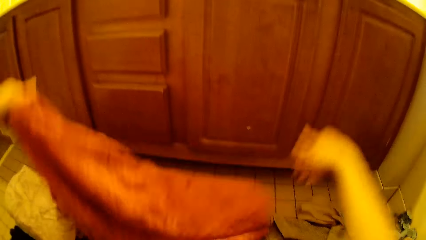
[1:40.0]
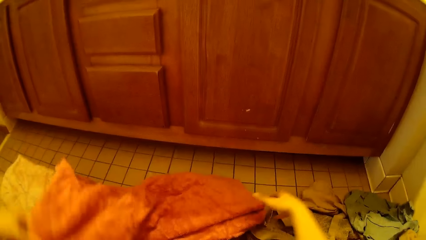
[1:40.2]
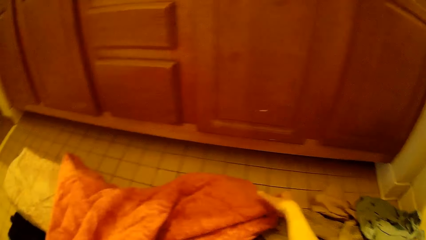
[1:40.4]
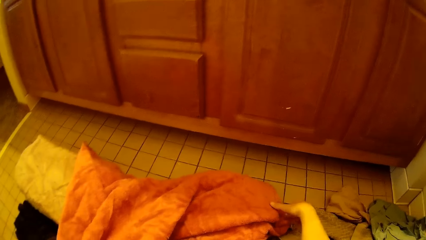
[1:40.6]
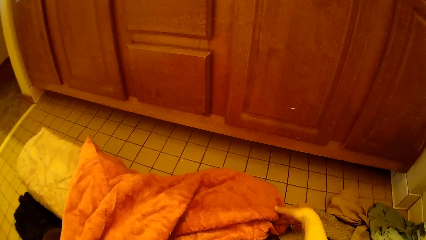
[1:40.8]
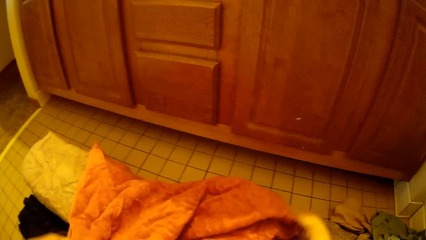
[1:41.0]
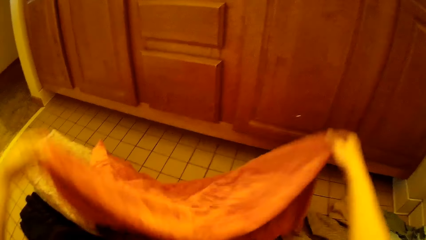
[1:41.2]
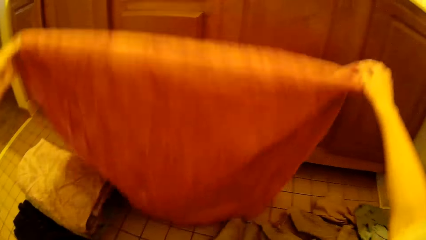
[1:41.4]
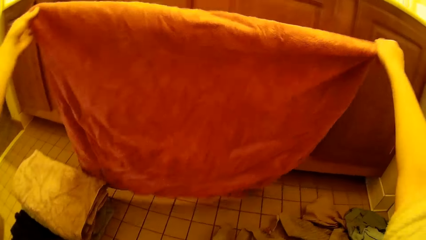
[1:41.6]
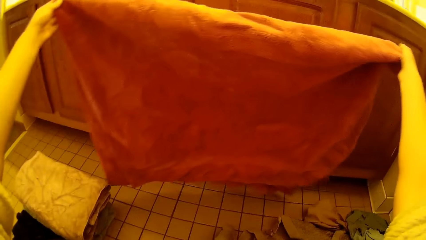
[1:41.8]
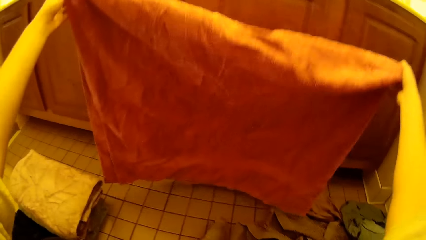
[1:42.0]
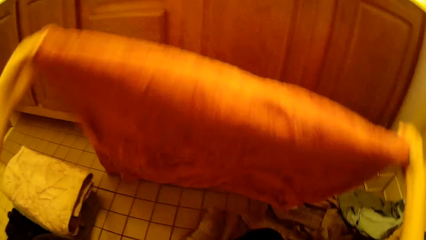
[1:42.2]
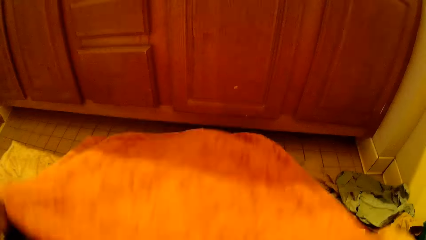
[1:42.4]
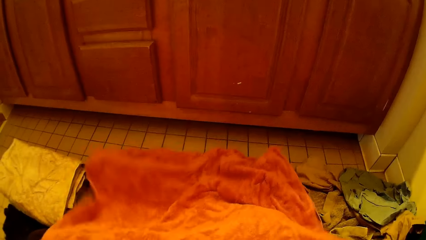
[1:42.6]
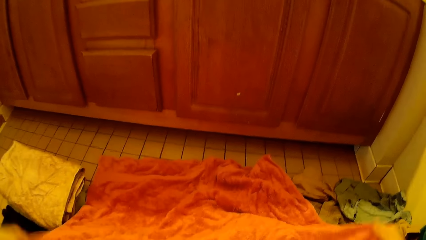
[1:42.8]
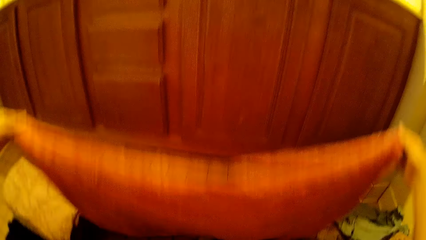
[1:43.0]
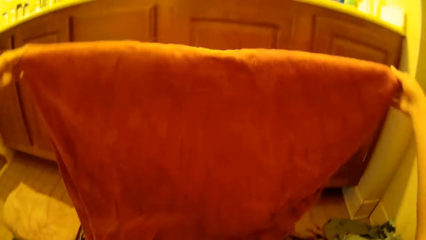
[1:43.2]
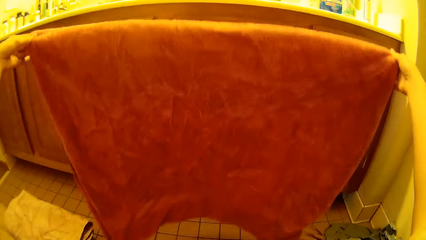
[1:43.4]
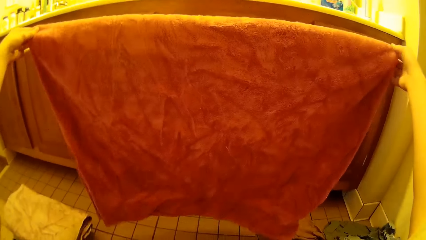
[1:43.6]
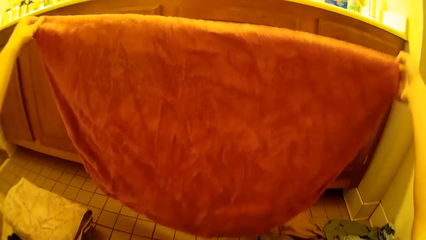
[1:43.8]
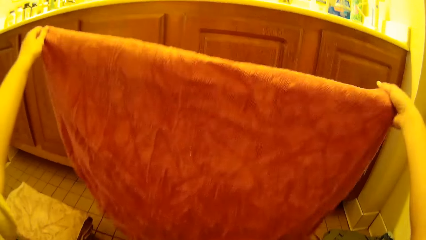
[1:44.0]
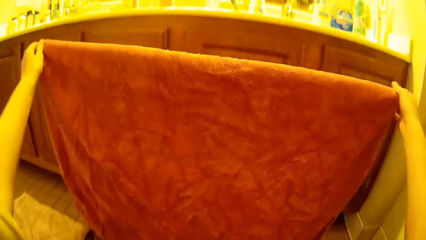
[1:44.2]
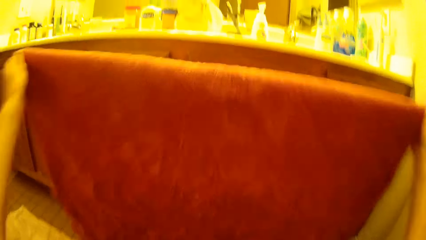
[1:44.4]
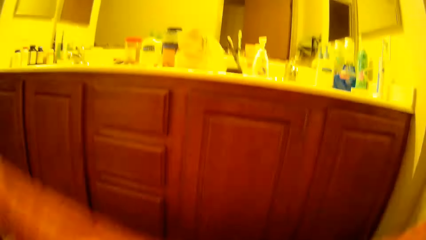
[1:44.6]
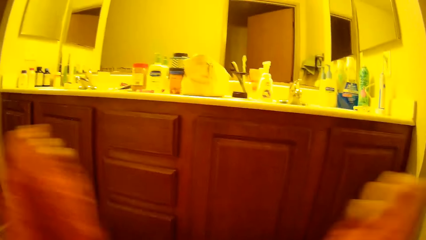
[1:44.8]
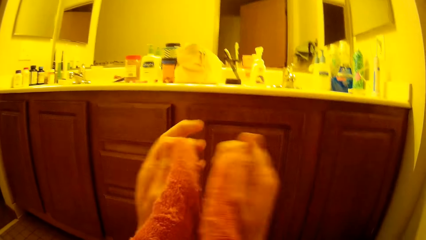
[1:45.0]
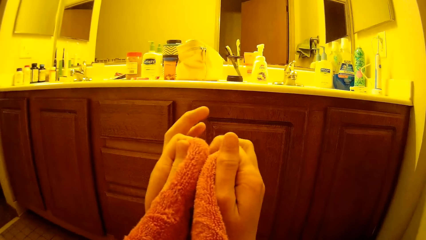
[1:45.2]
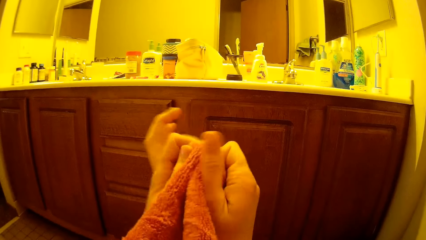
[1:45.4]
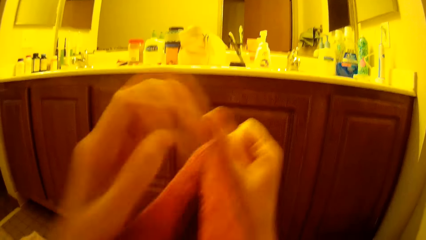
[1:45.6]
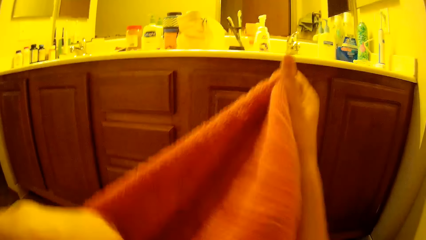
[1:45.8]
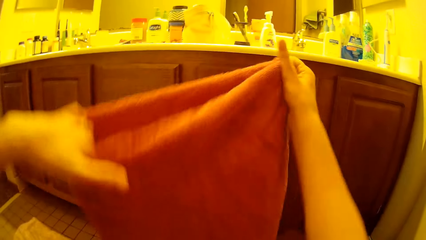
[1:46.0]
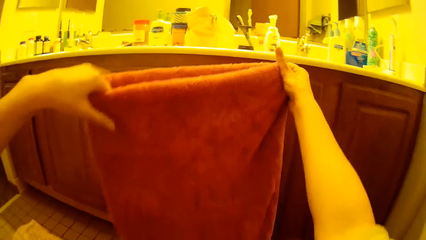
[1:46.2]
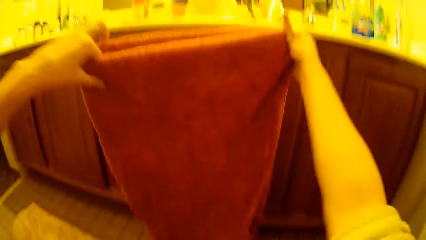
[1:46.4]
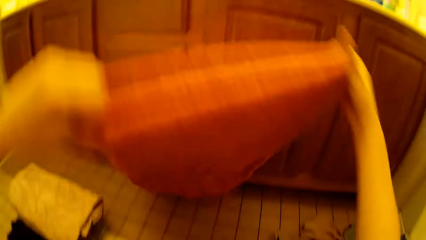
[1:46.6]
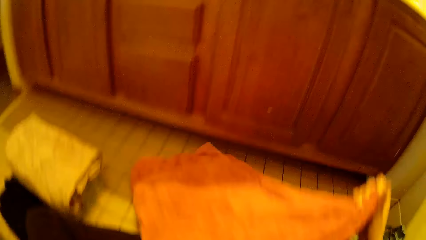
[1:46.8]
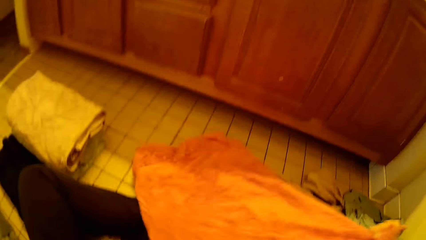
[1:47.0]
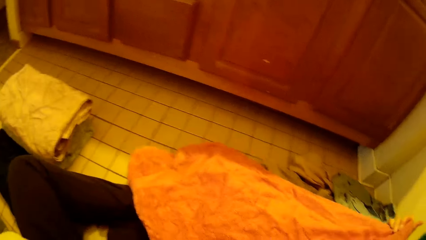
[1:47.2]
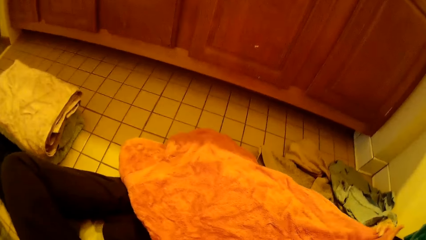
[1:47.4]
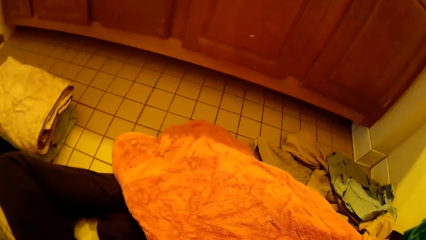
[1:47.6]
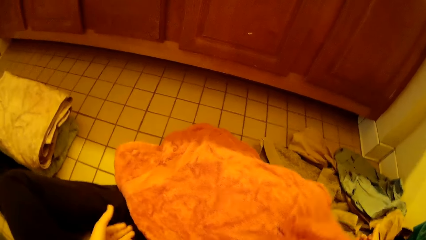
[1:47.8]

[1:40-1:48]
The camera wearer folds the towel with both hands.

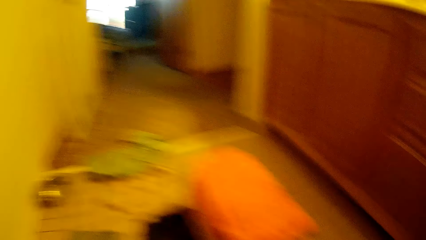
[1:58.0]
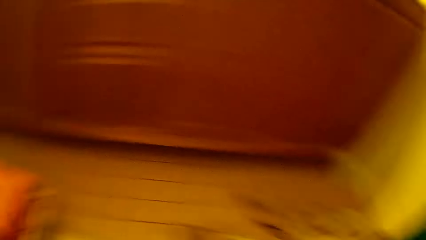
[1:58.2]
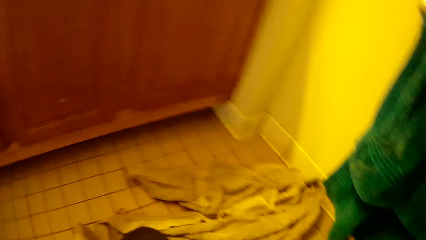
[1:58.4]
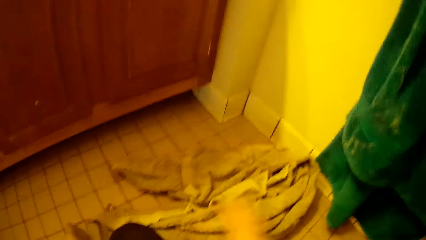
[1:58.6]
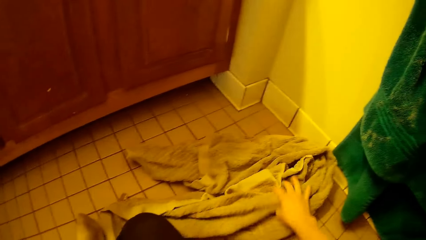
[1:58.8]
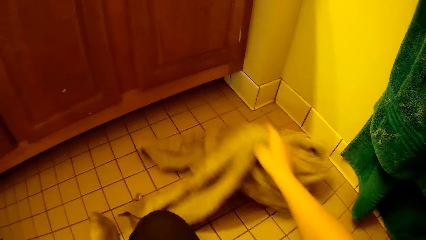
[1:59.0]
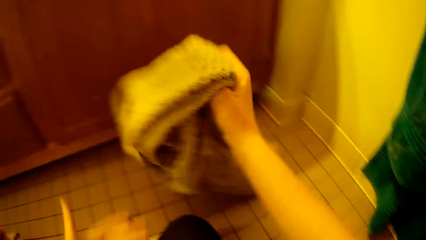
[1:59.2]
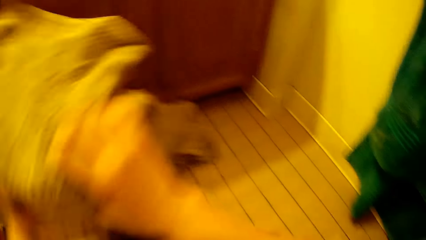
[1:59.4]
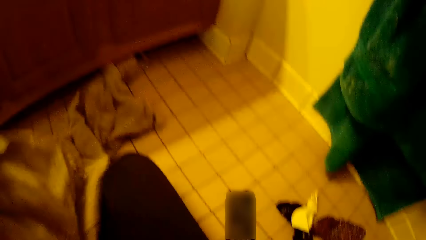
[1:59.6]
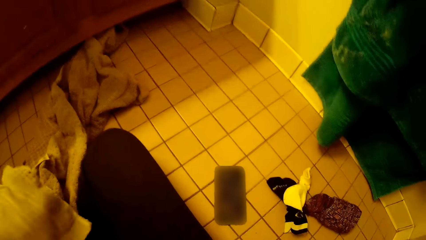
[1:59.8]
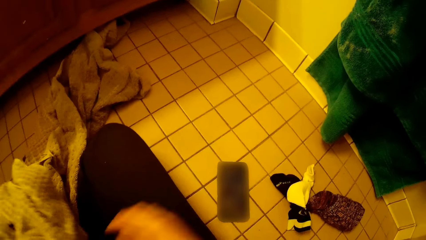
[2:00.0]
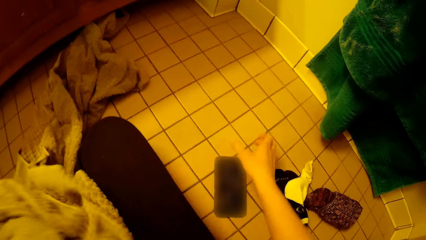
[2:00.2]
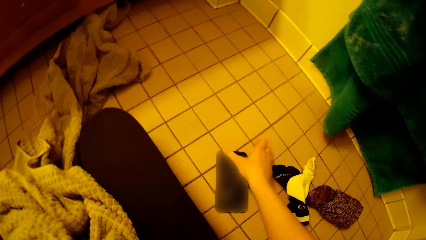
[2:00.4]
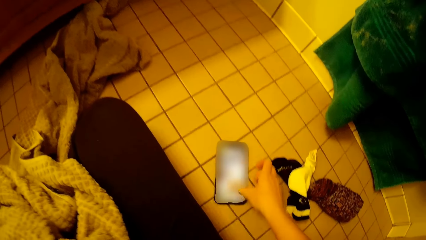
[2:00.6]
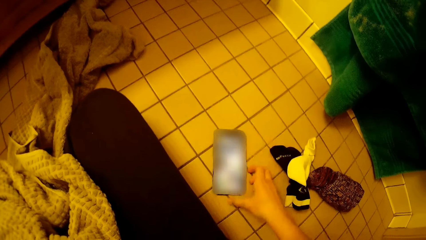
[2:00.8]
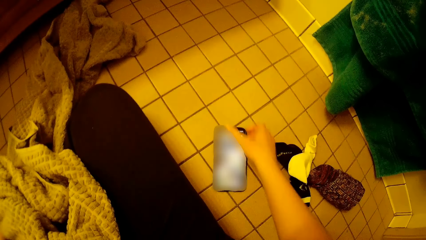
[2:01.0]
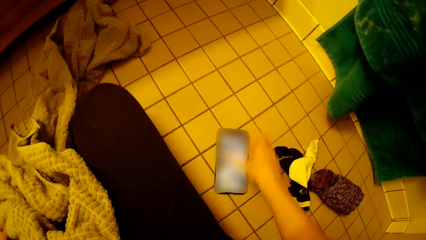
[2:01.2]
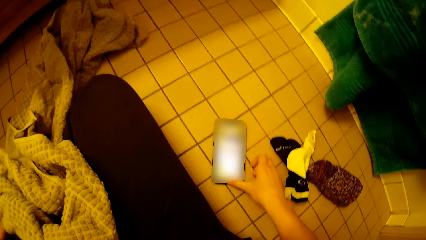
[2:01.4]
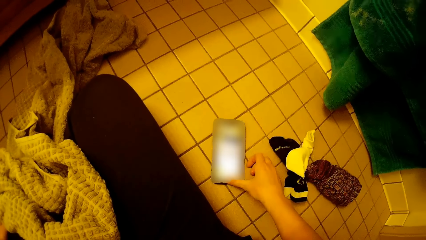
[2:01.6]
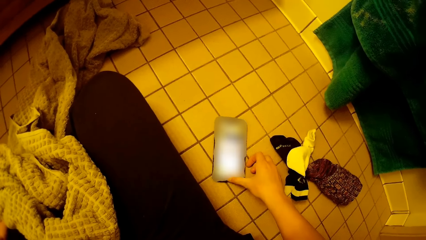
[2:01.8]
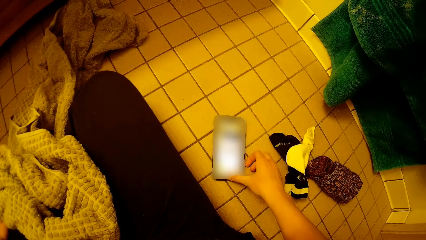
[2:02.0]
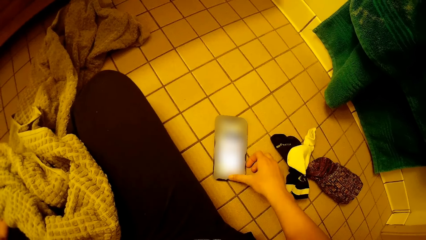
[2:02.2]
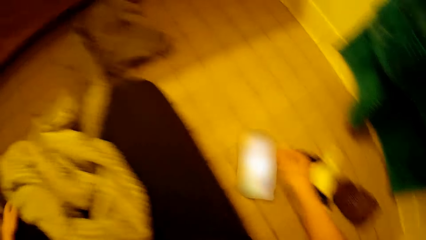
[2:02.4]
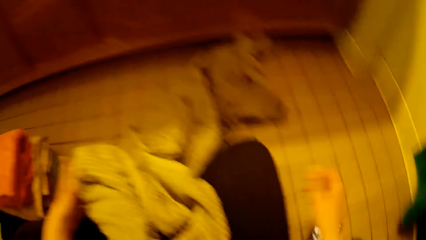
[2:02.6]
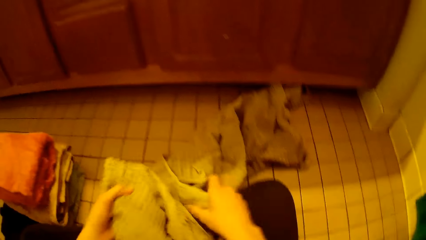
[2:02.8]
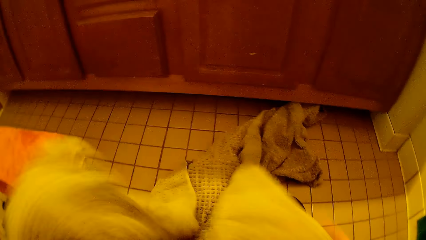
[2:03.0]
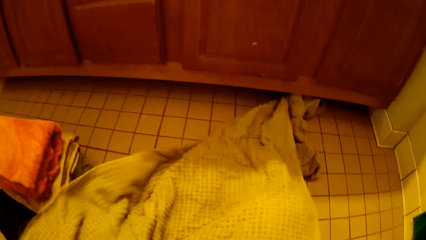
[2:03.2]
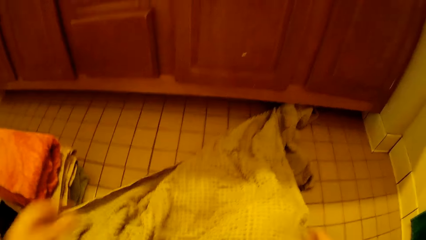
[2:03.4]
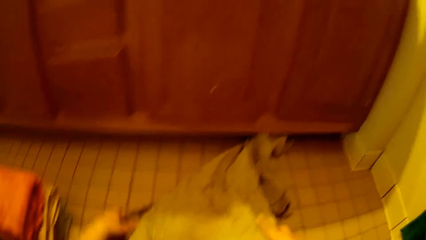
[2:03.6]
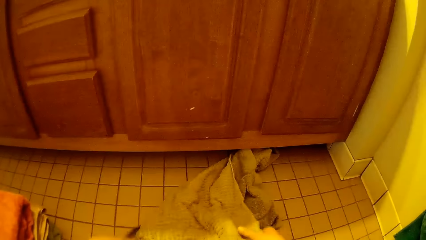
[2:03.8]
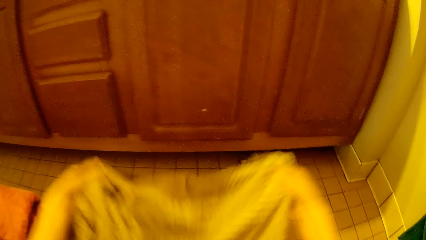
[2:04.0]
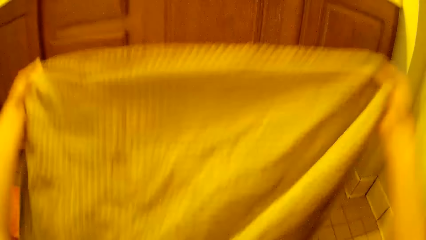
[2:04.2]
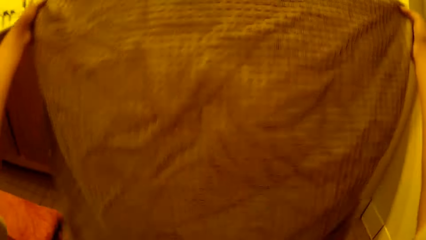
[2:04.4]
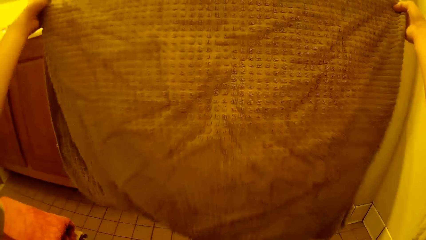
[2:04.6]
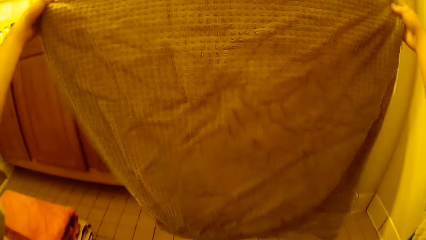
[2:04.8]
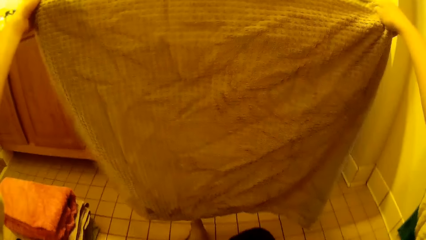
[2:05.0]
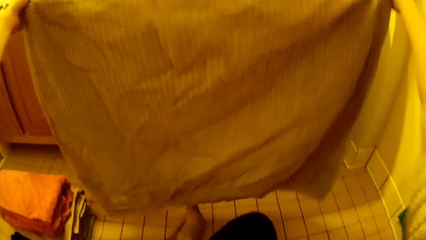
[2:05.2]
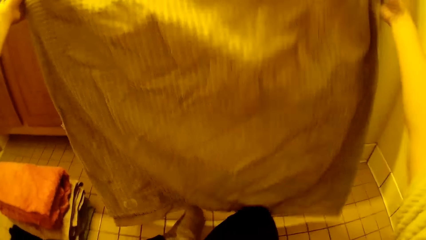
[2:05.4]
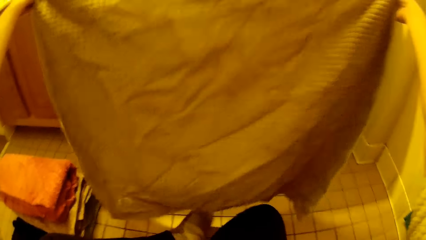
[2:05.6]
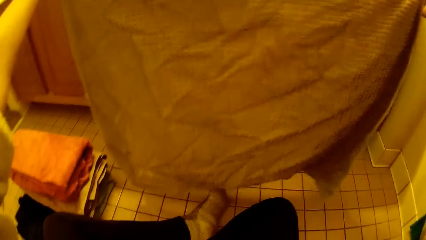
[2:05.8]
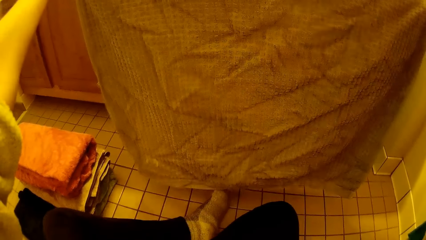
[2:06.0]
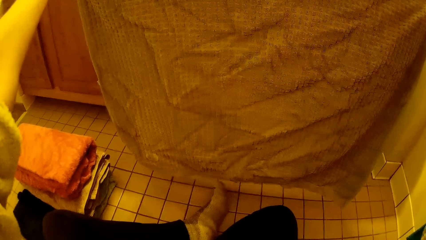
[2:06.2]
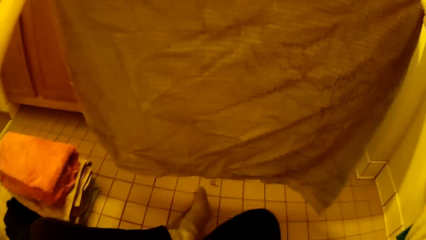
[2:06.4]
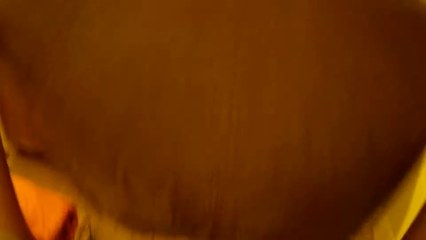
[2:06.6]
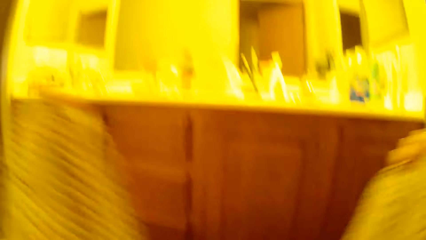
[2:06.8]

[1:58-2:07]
The camera wearer picks another towel from the pile of towels on the floor with her right hand. She places the towel on her left hand. She presses the phone with her right hand. She operates the phone with her hand. She holds the towel with both her hands. She folds the towel with both her hands.
